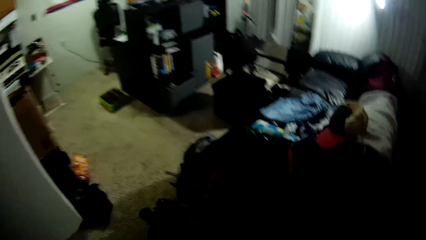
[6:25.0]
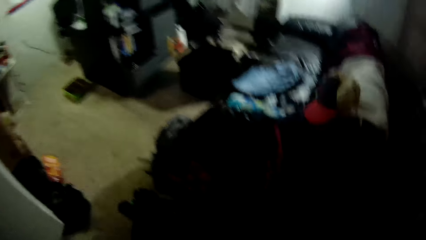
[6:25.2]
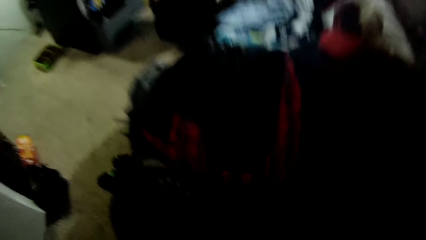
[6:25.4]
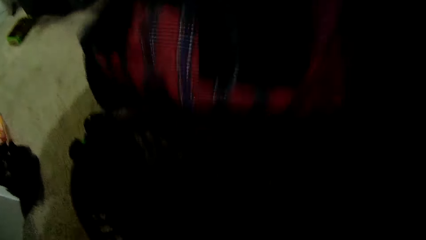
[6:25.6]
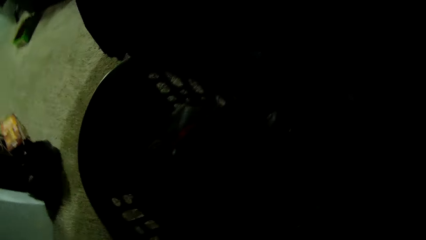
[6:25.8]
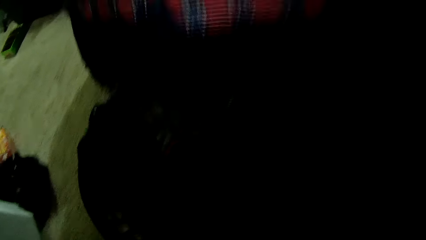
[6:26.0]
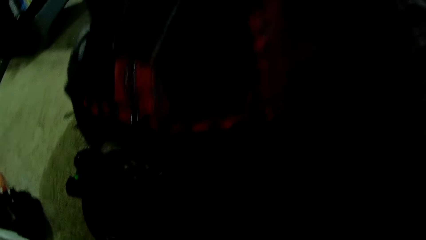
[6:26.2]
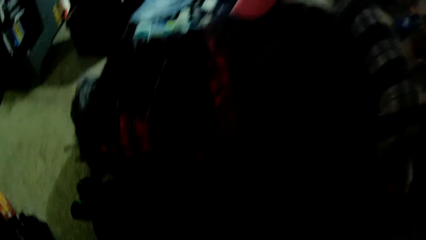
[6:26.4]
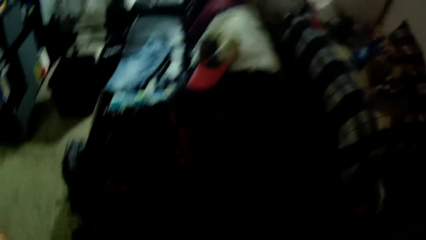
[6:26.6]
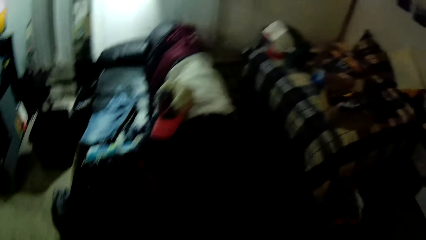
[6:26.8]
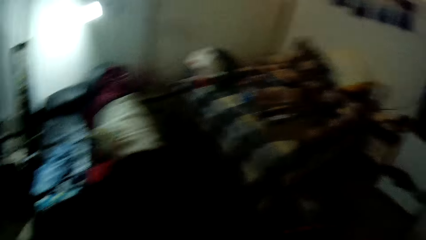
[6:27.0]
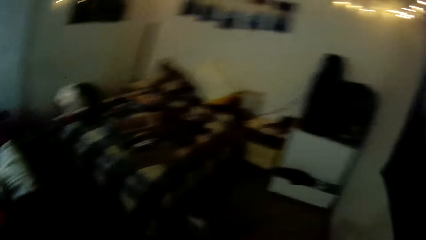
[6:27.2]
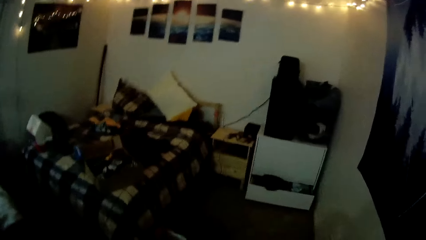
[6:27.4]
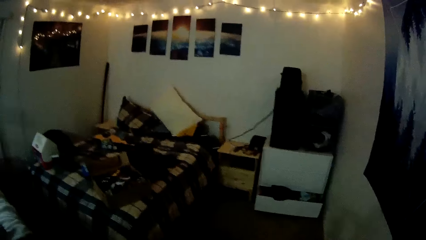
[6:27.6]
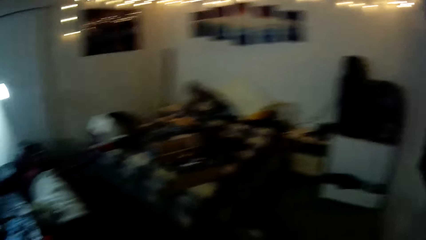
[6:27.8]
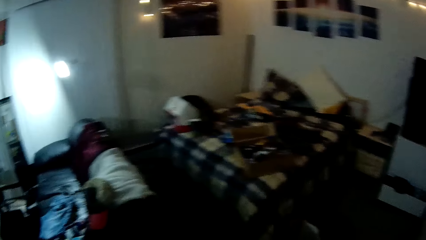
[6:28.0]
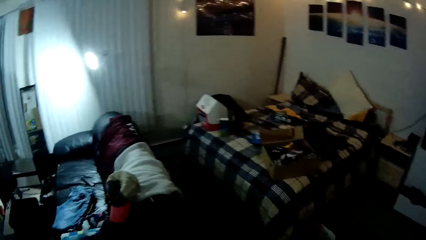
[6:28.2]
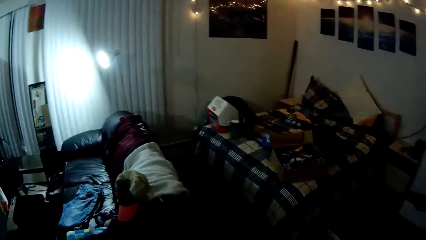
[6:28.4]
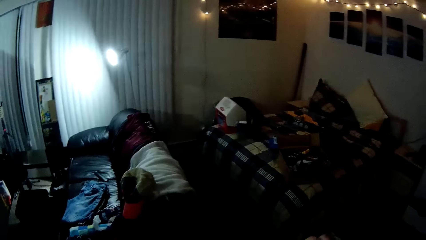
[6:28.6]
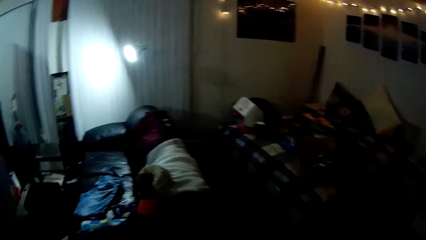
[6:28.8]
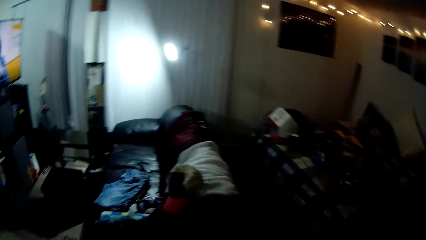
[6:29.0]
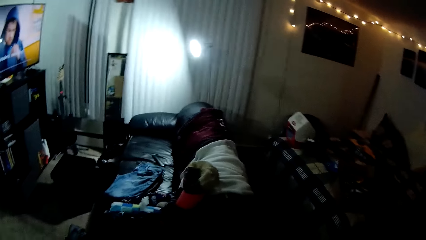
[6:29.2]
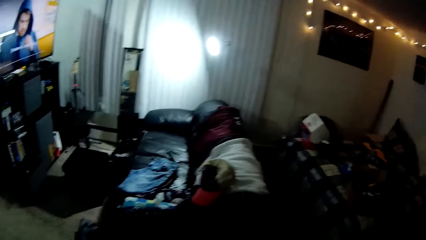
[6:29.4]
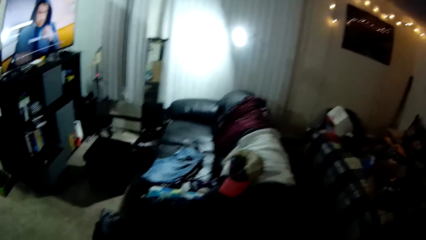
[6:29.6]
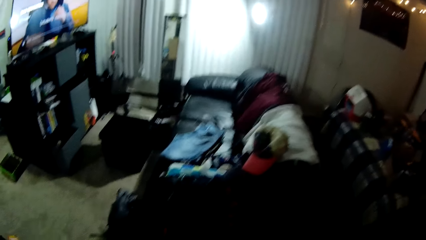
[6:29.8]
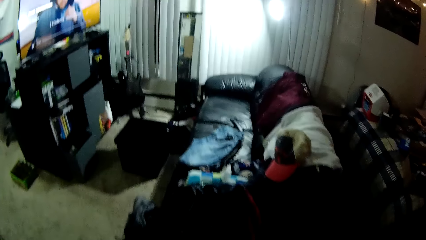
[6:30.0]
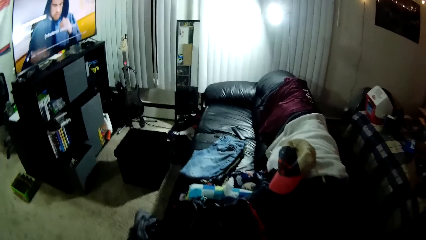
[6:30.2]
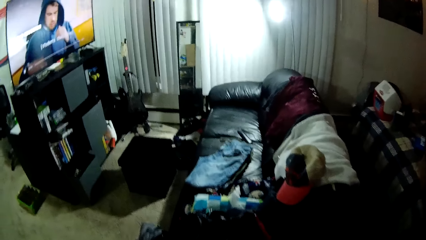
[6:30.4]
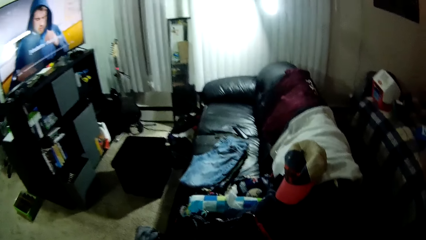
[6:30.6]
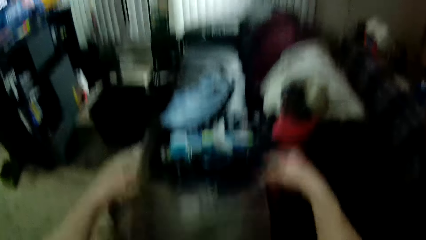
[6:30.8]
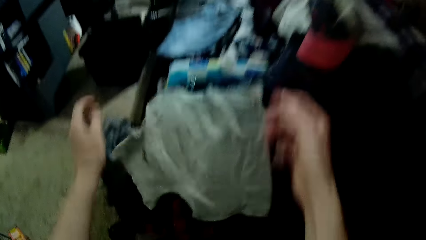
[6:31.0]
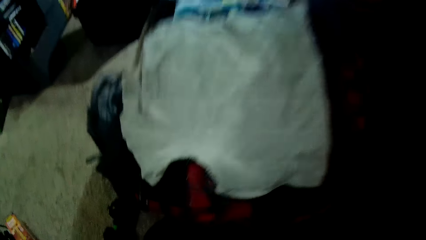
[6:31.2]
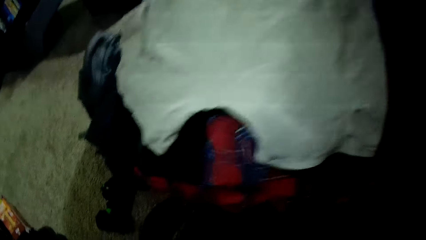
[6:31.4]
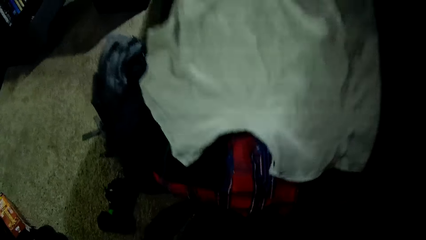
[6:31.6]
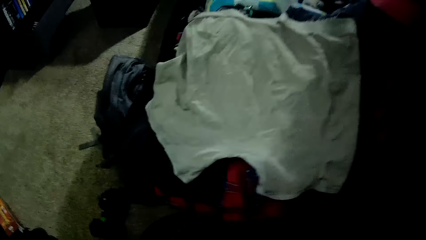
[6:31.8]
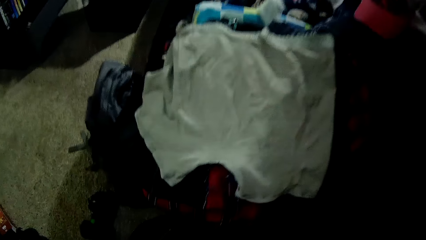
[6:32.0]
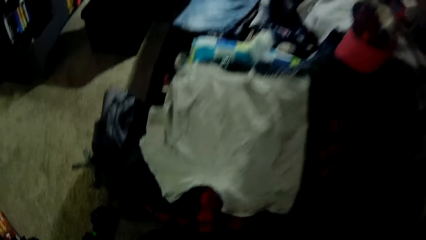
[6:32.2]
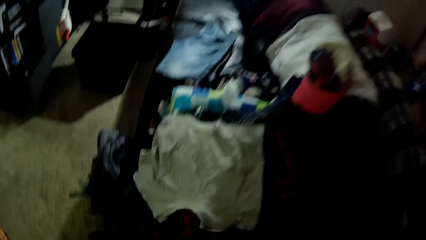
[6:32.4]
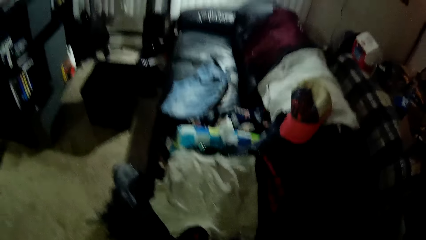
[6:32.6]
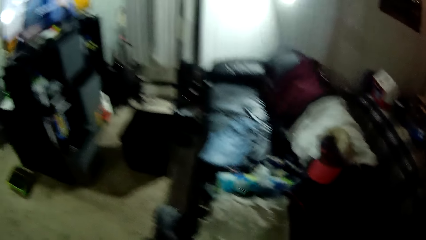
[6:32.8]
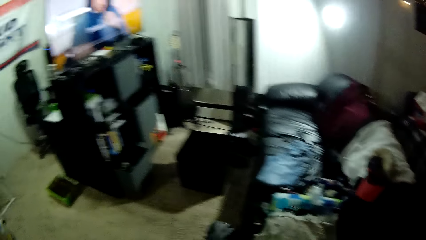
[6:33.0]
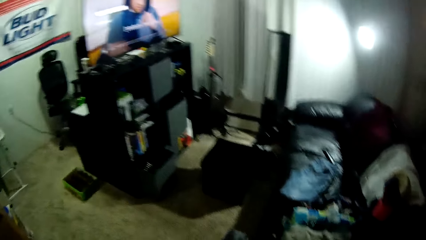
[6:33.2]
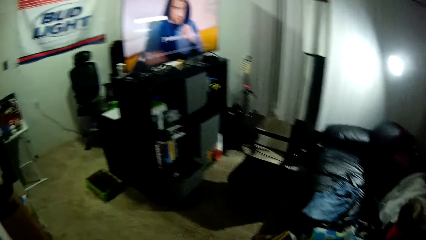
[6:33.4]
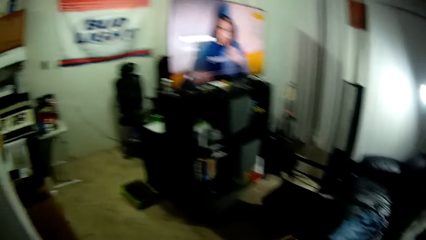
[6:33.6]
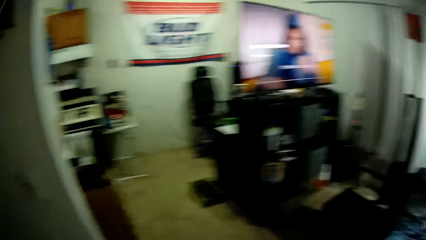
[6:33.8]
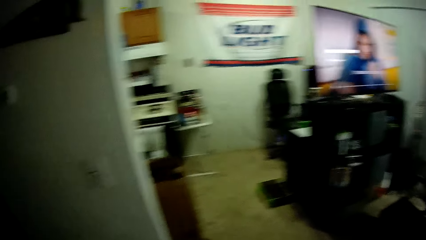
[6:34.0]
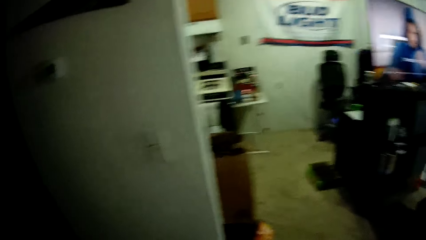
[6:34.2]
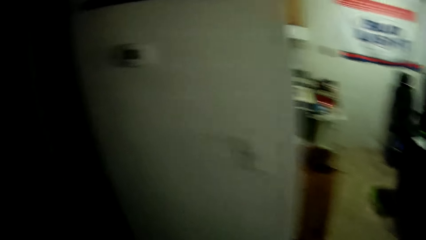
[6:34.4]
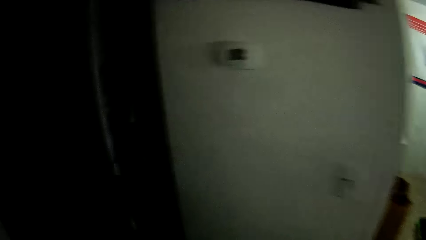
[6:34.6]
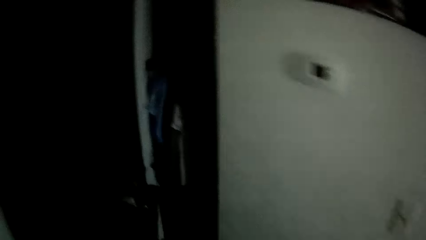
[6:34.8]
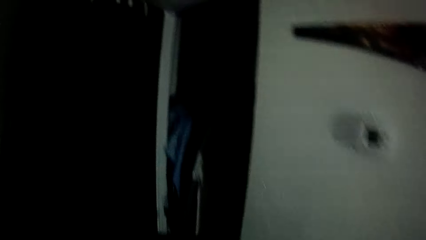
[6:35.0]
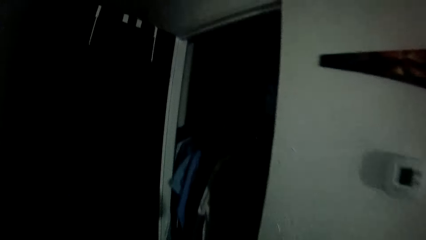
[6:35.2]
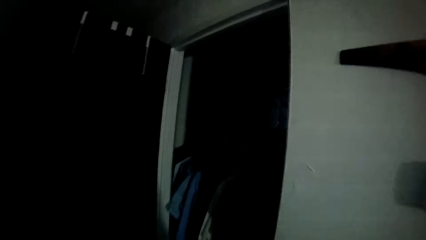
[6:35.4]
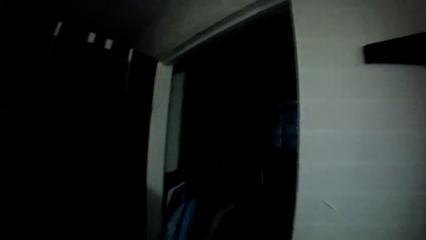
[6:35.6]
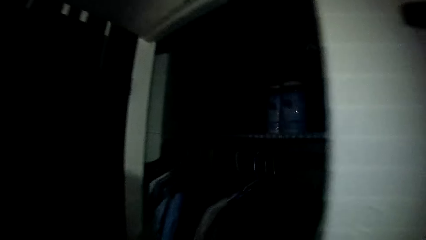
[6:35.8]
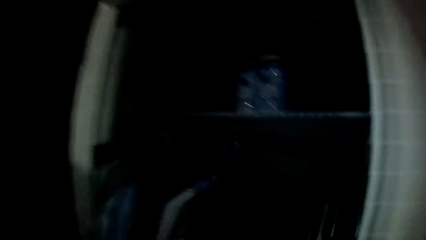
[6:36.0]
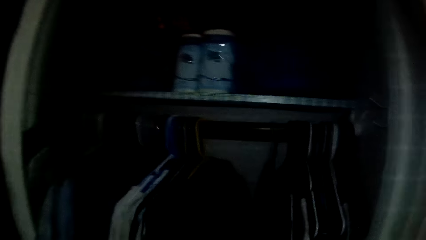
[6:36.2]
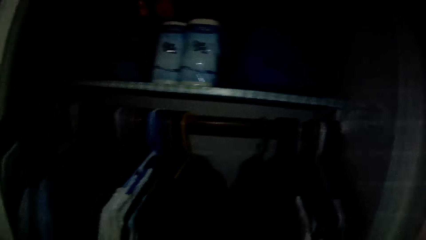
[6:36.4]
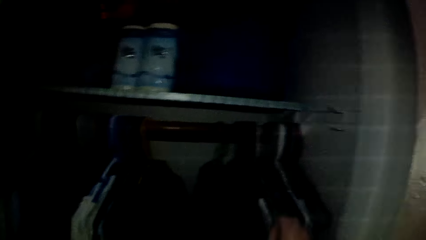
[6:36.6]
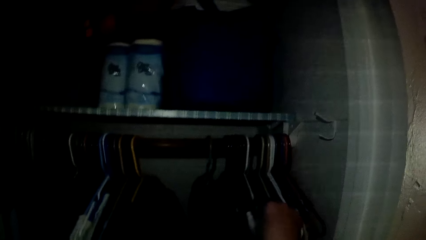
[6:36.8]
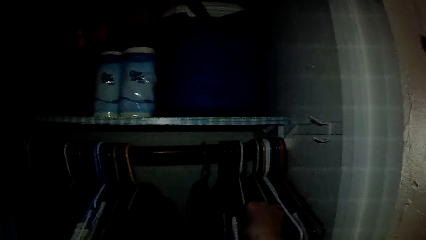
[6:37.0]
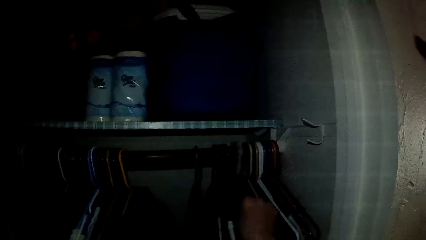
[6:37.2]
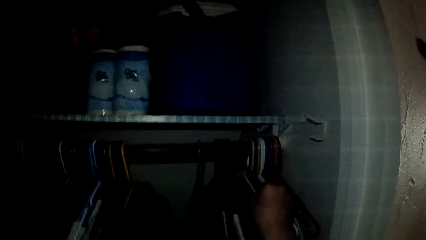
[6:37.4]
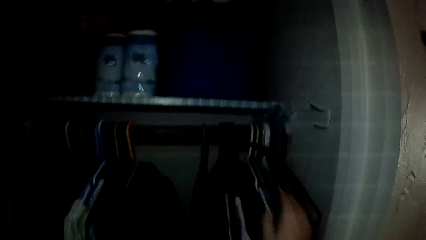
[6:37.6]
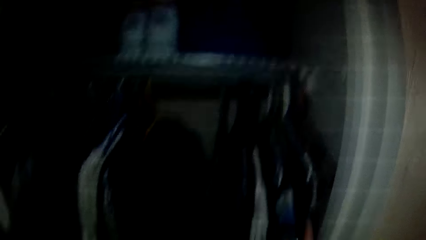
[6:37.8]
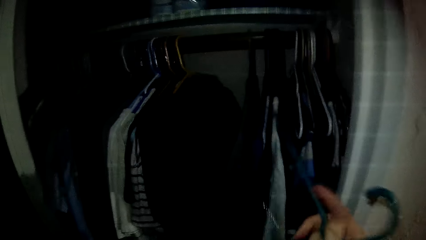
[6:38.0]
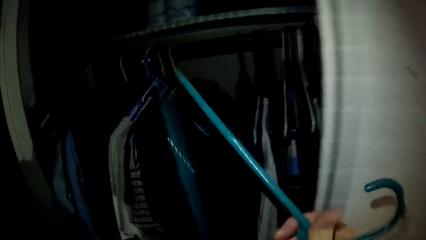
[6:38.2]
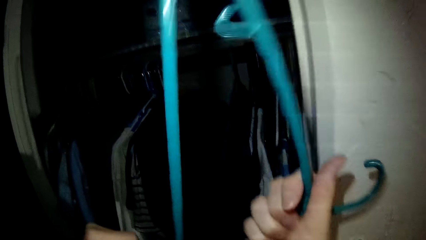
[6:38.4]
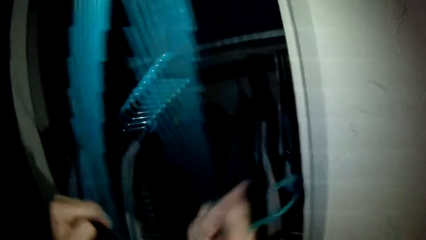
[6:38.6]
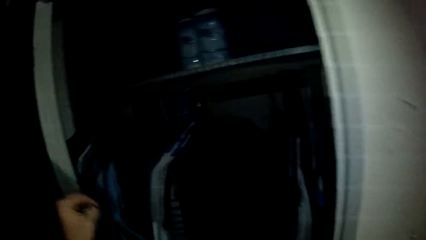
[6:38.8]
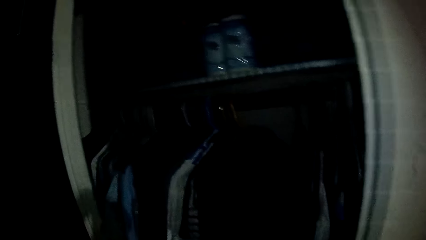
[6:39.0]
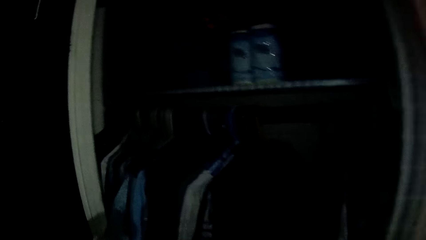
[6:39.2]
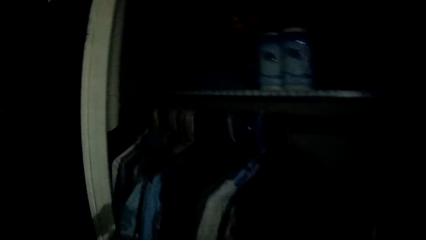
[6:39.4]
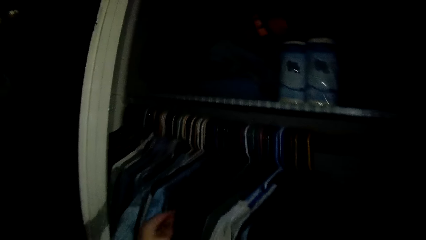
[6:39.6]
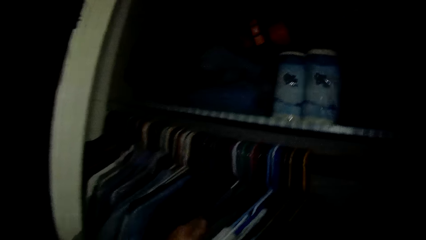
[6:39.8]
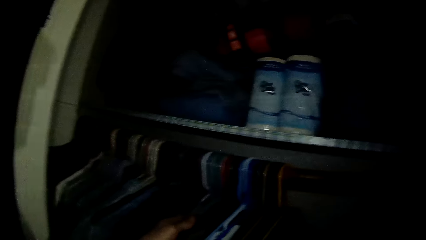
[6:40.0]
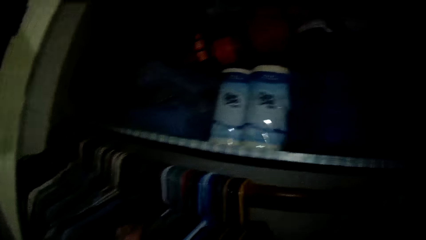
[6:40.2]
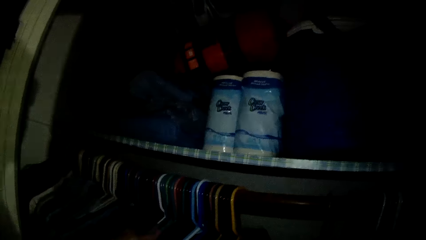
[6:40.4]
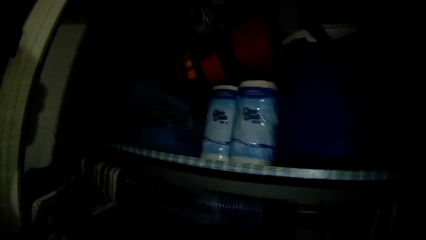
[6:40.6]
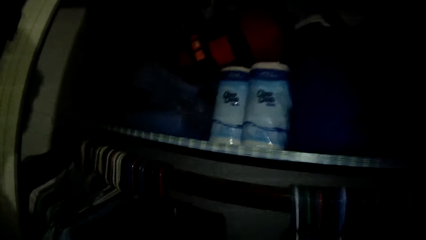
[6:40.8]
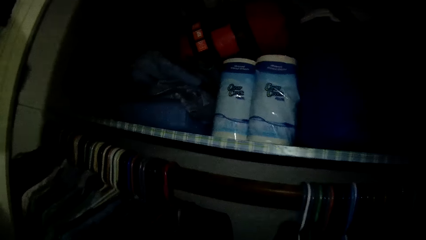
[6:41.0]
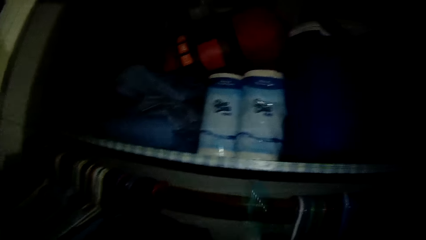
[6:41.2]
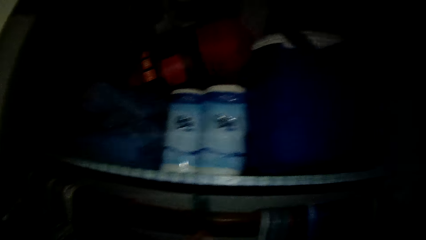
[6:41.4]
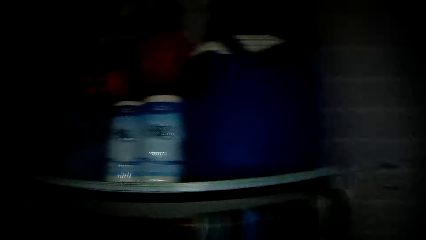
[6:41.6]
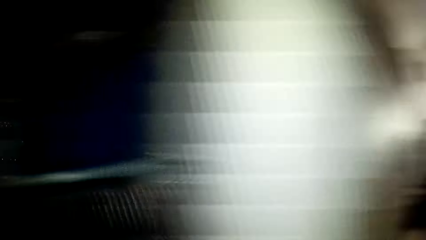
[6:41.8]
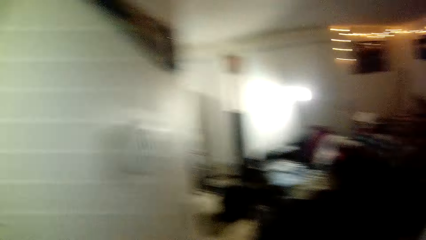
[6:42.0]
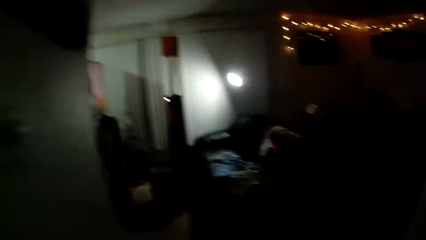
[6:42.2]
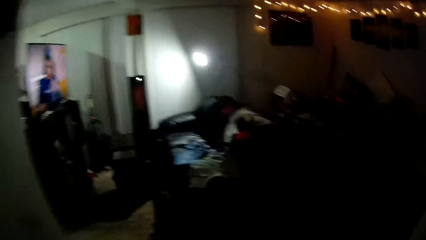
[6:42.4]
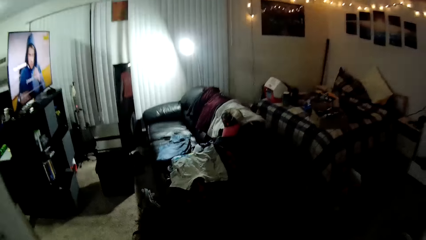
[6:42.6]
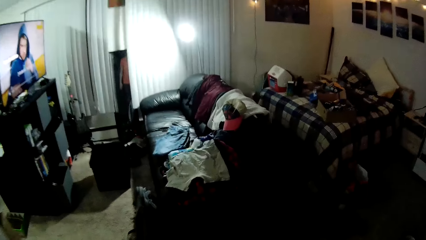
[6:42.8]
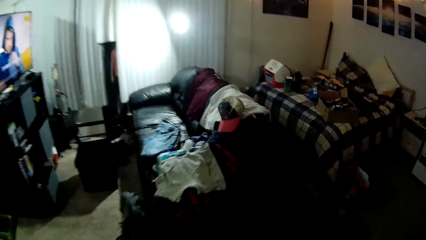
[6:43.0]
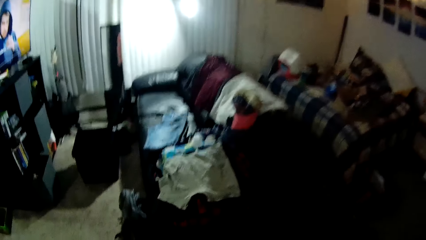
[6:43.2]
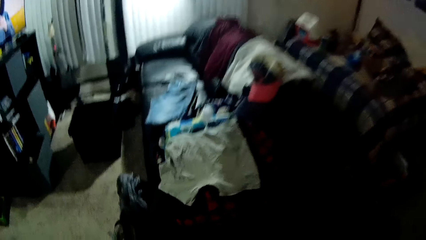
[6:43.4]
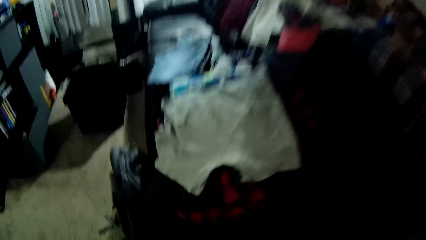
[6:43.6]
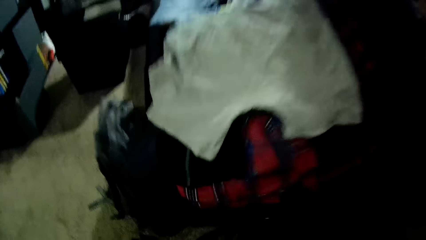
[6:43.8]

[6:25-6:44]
The camera wearer picks shorts in a basket. He drops another cloth on the chair. He picks a cloth in the basket. He walks in a room. He picks a hanger from a wardrobe with his right hand. He places the cloth on the hanger. He moves some clothes in the wardrobe with his left hand. He hangs the cloth in the wardrobe. He walks in the room.
